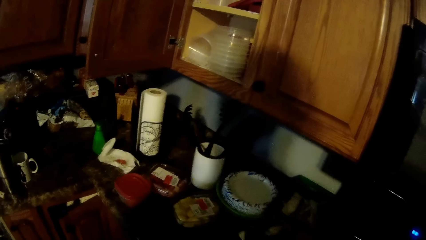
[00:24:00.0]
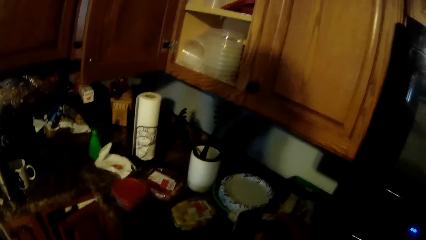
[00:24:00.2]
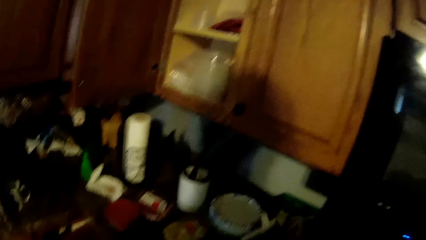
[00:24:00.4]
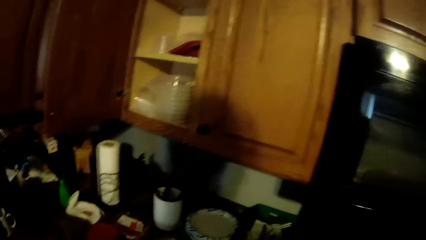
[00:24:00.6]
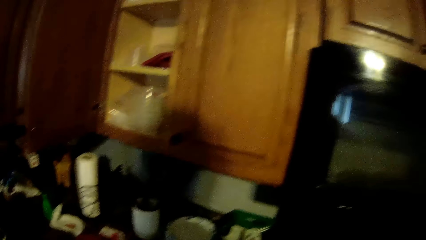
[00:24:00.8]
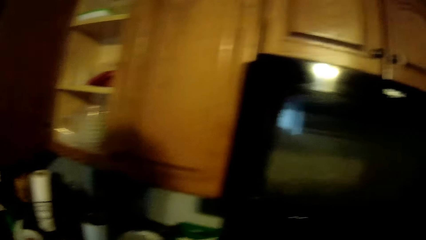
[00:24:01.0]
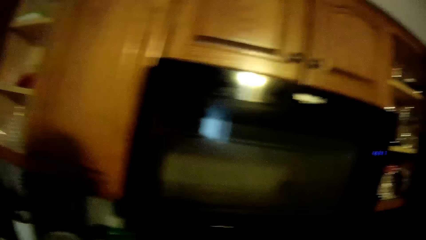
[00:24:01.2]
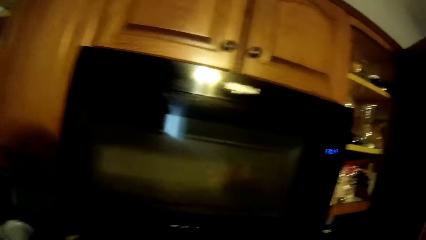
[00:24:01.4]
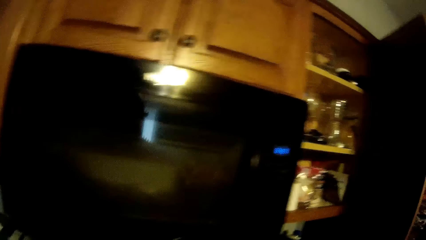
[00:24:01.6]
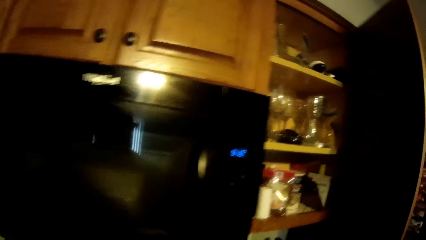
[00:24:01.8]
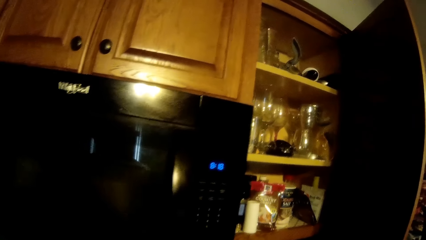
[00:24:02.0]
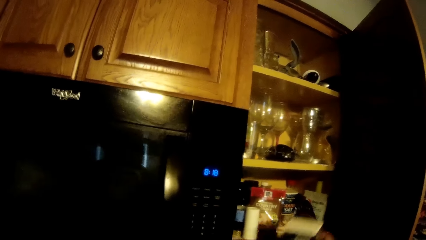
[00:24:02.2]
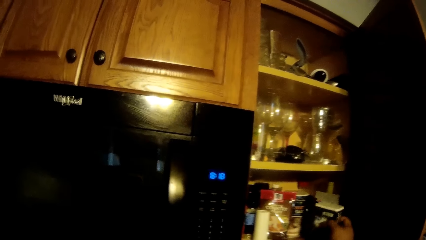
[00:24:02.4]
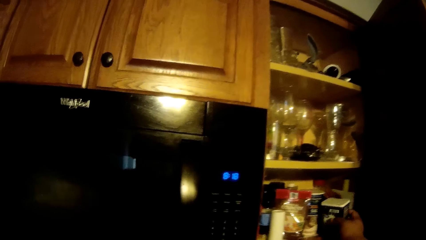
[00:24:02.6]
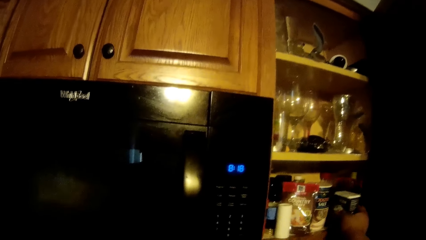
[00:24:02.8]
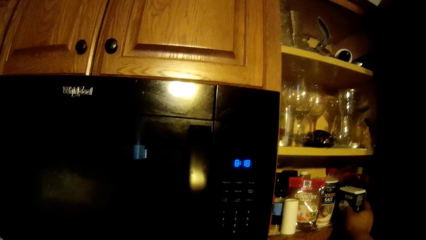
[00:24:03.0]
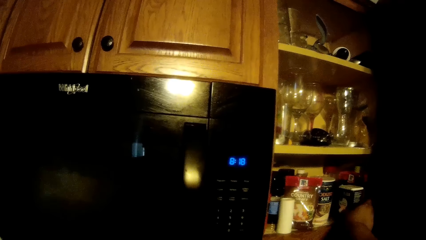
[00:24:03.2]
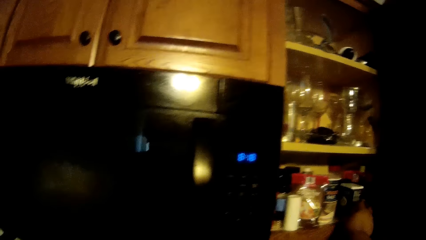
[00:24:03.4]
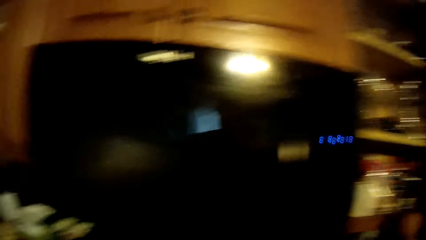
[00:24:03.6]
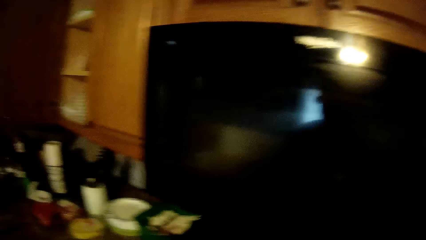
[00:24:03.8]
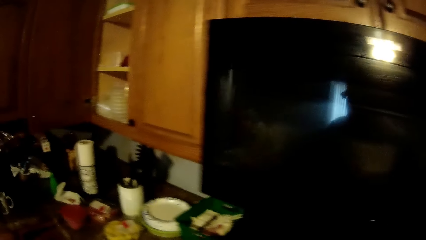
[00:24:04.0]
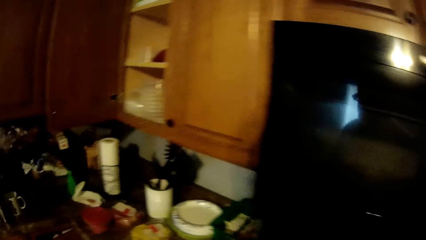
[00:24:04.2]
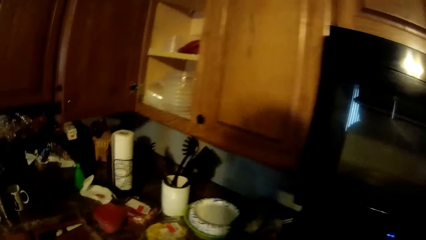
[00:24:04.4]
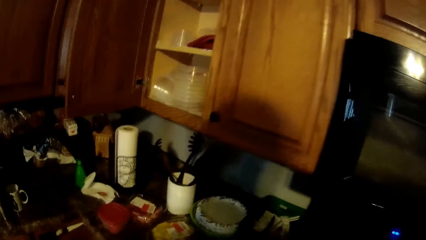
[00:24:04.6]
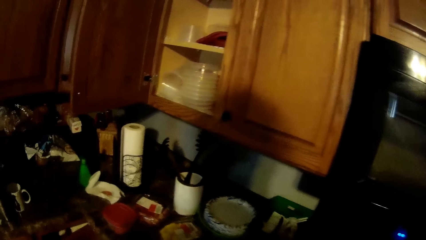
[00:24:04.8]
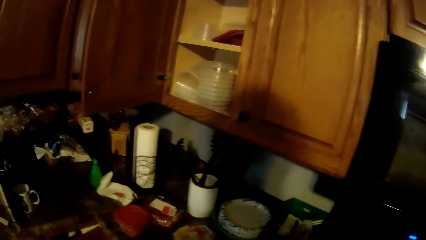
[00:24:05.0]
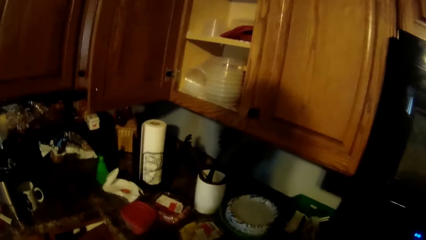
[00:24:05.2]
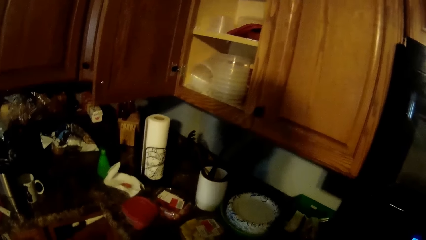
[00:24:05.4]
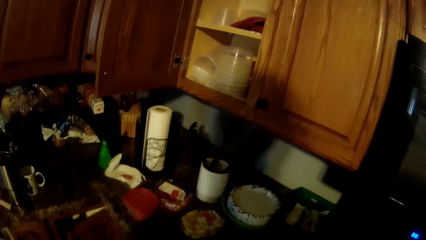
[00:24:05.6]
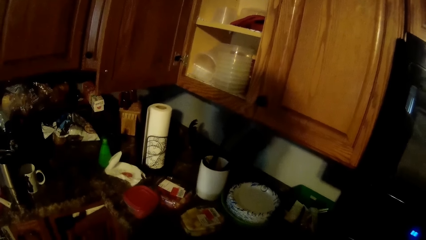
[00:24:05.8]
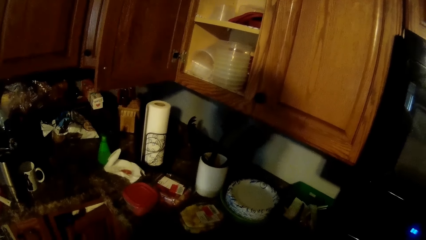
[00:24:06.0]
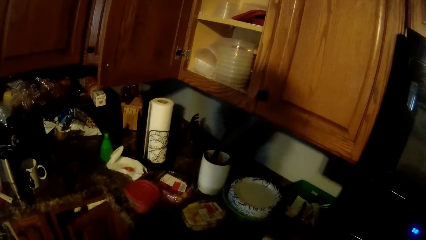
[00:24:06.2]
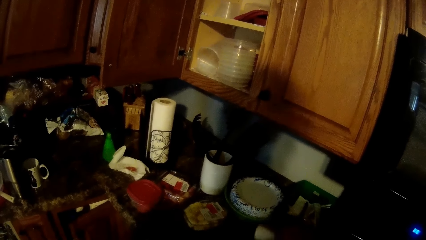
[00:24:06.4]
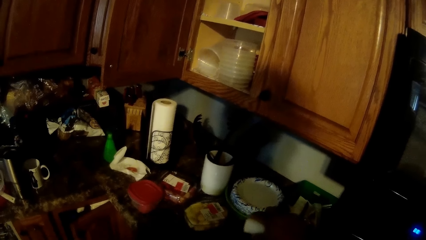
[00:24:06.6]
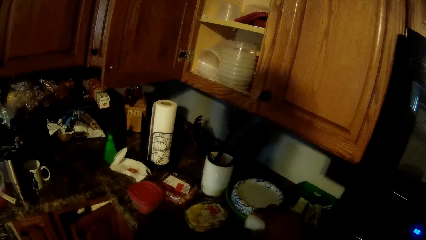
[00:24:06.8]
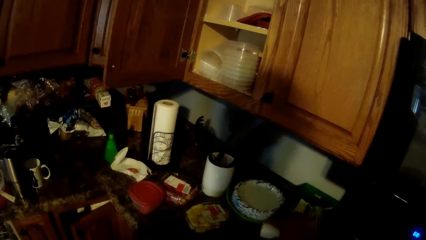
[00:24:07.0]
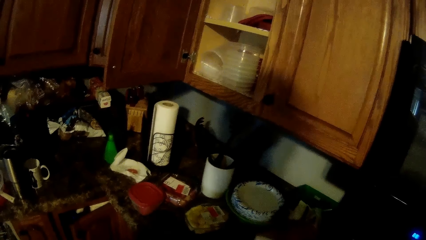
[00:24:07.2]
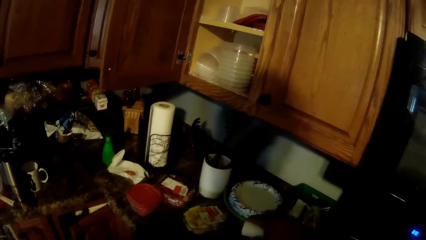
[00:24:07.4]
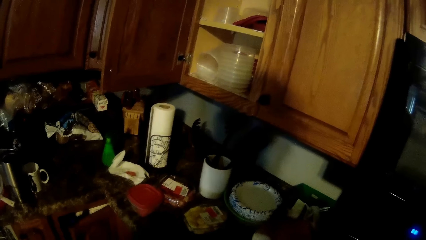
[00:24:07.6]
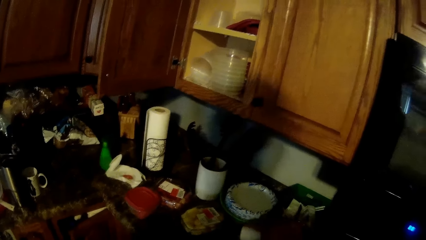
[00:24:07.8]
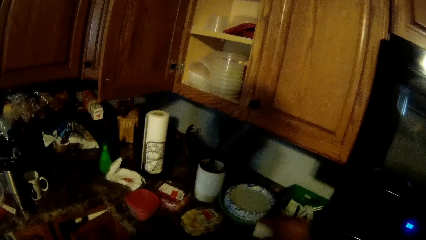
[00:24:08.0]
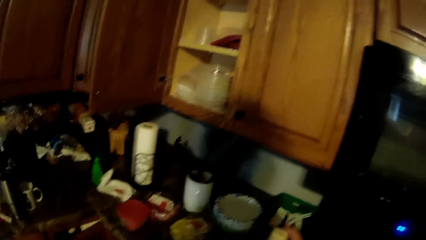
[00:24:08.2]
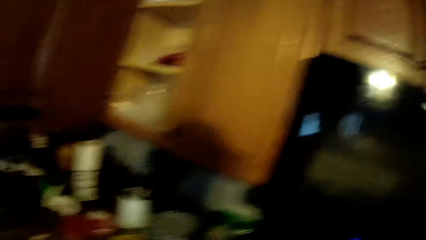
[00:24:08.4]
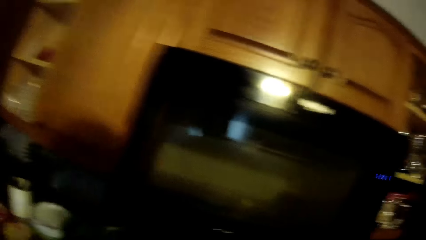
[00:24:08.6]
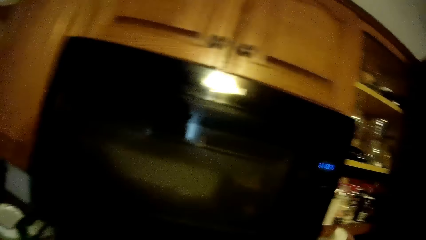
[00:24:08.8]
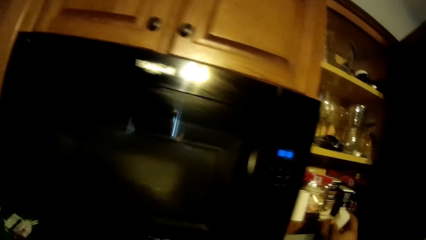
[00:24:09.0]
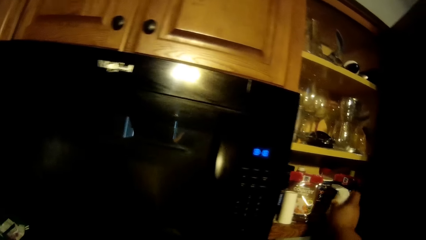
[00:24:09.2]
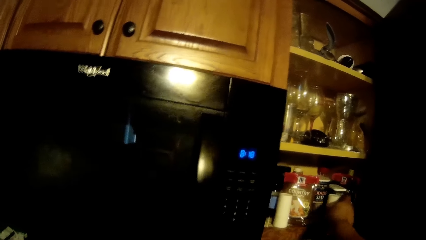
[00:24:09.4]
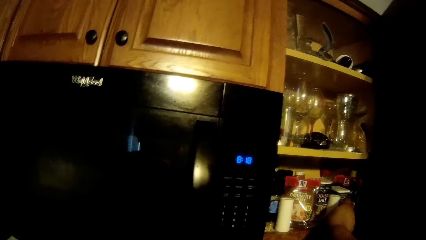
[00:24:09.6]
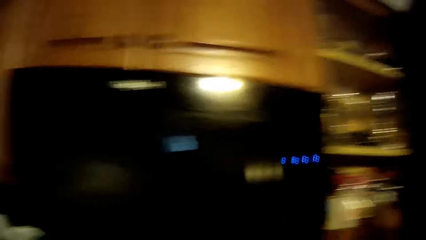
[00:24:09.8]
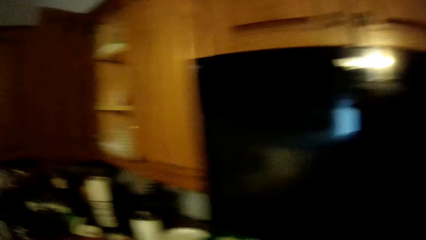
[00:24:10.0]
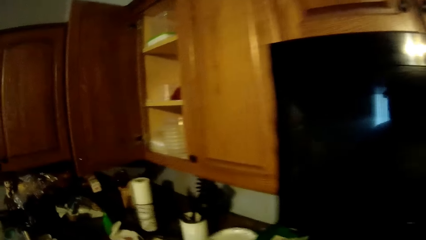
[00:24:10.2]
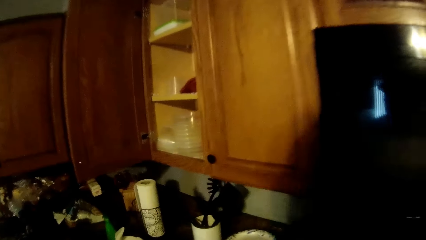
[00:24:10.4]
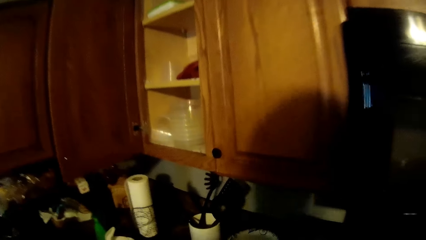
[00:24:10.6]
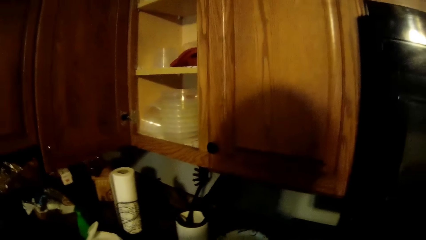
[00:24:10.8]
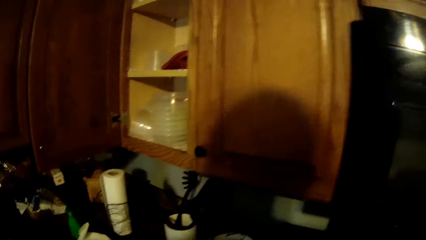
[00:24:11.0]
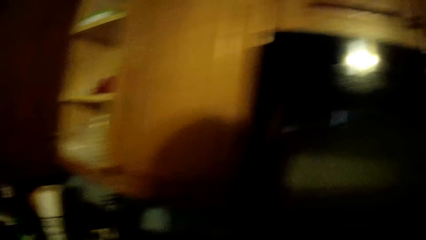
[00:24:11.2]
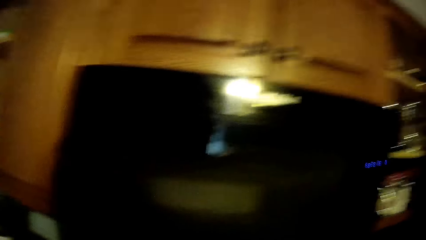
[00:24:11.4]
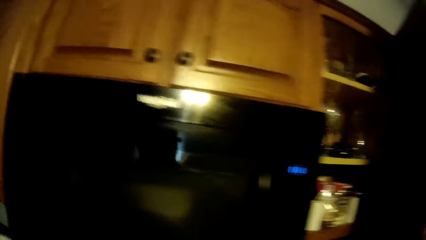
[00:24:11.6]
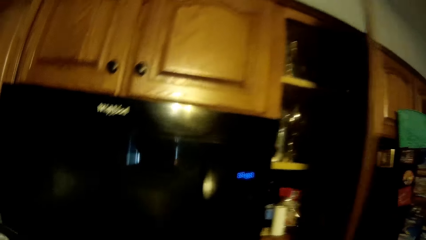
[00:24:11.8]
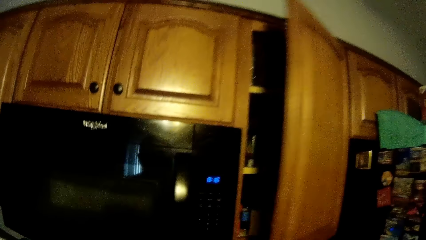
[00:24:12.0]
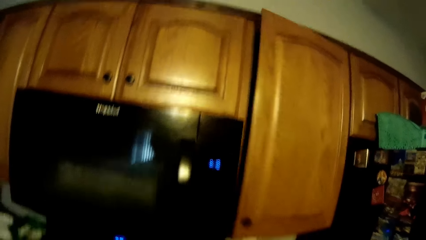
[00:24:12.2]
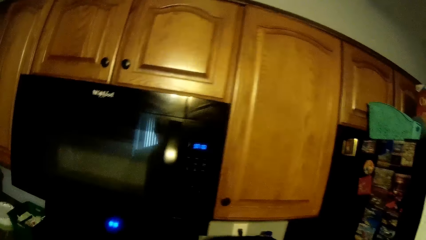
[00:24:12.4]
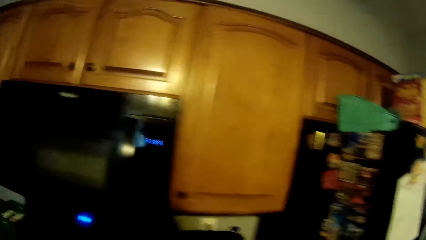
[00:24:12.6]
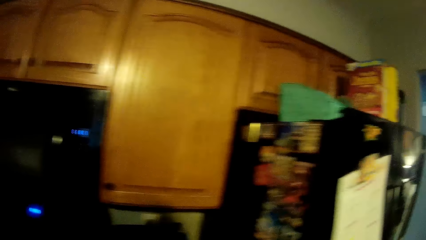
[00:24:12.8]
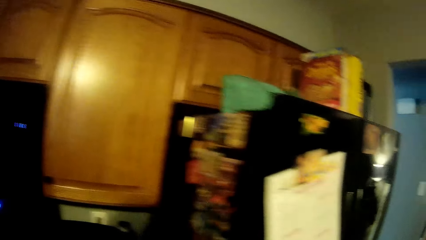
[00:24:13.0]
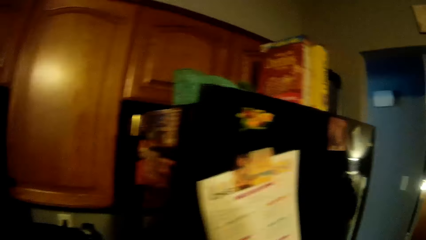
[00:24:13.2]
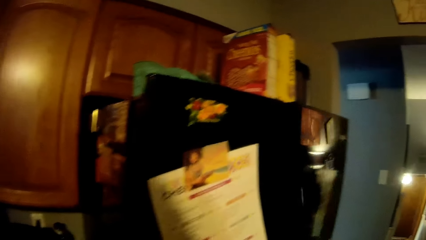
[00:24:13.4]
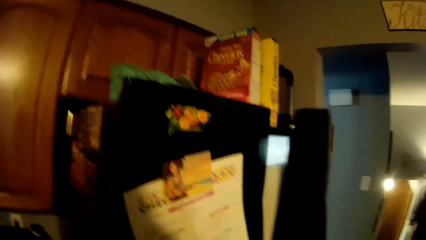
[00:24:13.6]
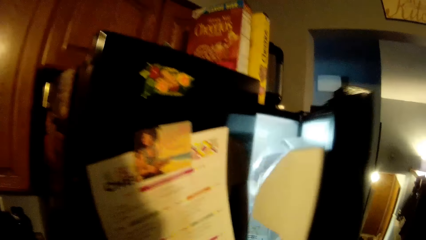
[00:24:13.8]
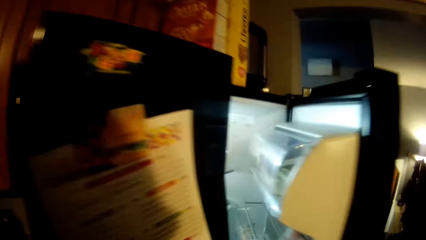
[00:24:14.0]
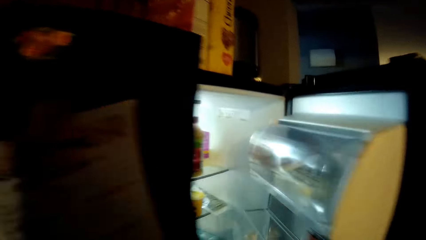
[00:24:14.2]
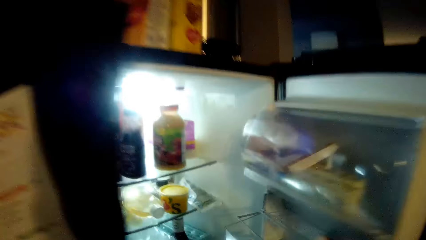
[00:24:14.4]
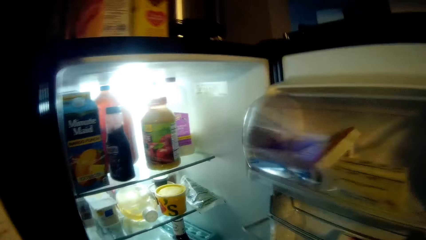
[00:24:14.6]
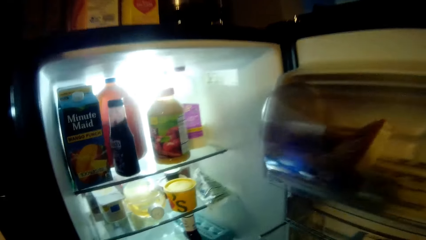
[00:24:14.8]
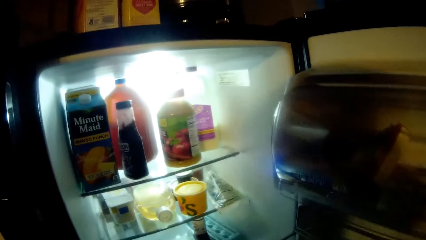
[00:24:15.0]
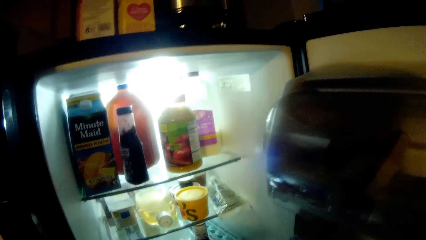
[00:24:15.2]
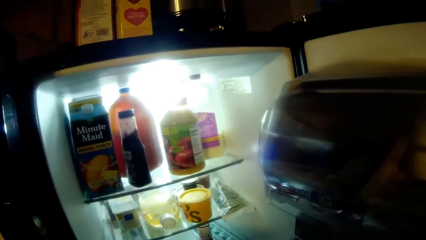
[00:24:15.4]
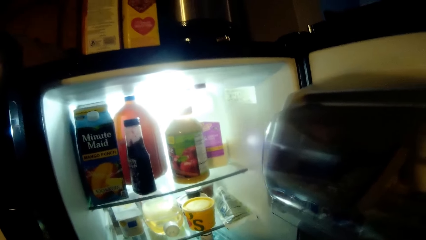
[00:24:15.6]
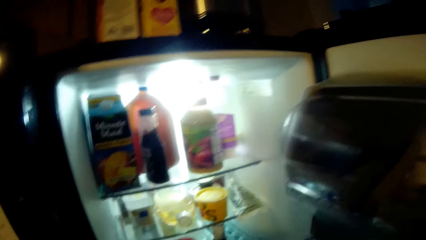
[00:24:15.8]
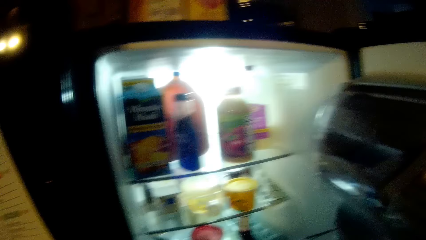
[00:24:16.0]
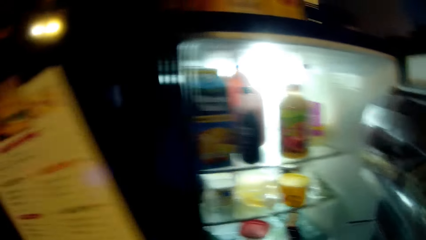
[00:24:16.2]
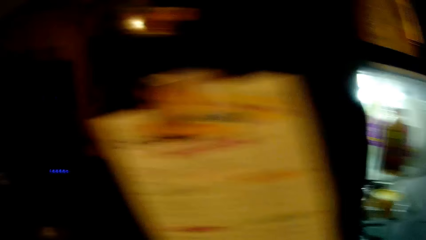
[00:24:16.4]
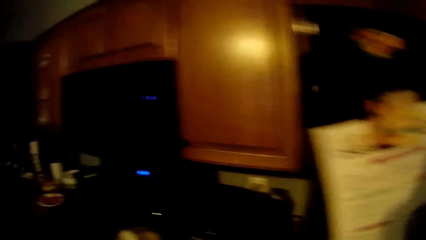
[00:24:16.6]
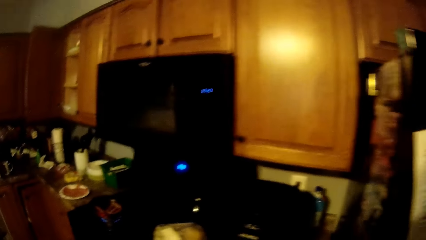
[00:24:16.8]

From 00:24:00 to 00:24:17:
The camera wearer drops the sauce bottle on the cabinet with her right hand. She picks up the sauce bottle on the counter with her right hand. She sprinkles the sauce on the food. She drops the sauce bottle on the cabinet with her right hand. She closes the cabinet door with her right hand. She opens a fridge door with her right hand.
